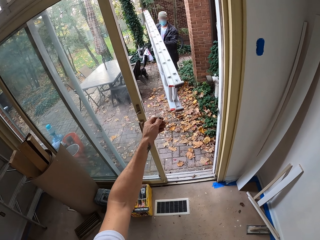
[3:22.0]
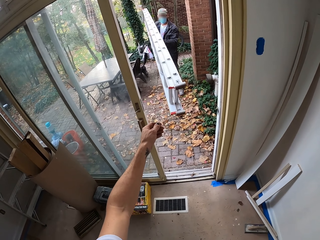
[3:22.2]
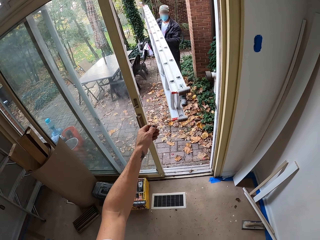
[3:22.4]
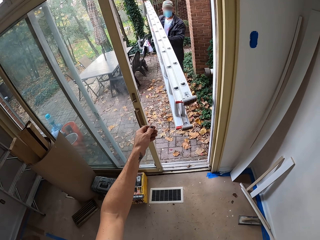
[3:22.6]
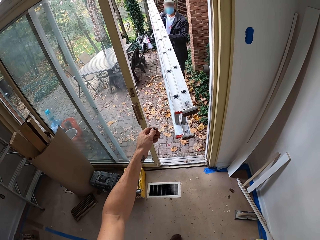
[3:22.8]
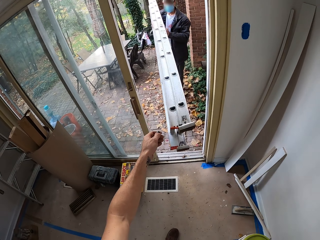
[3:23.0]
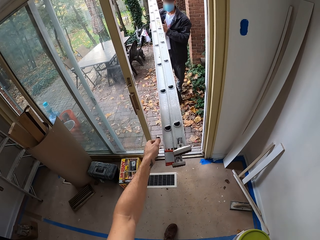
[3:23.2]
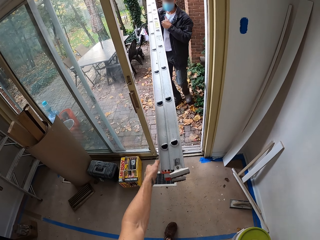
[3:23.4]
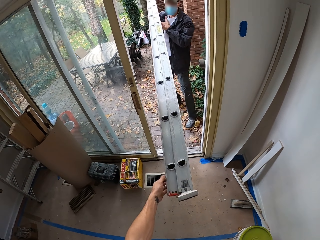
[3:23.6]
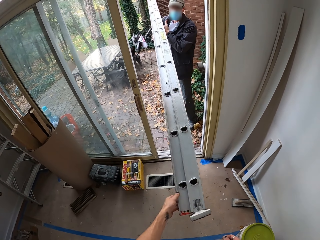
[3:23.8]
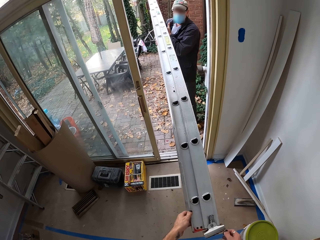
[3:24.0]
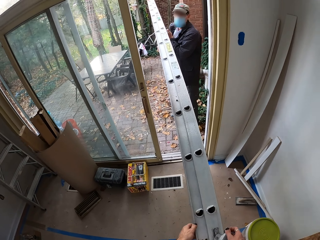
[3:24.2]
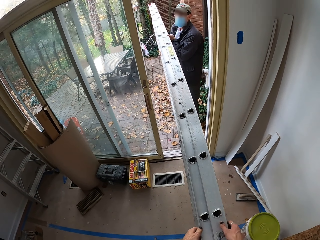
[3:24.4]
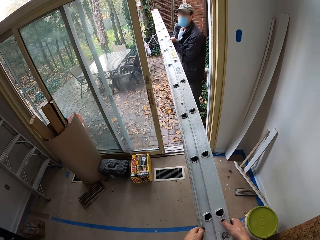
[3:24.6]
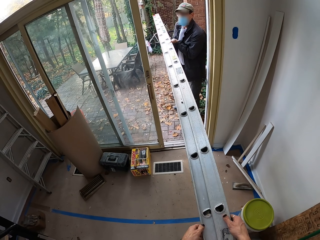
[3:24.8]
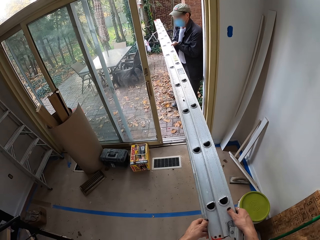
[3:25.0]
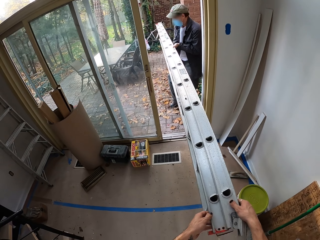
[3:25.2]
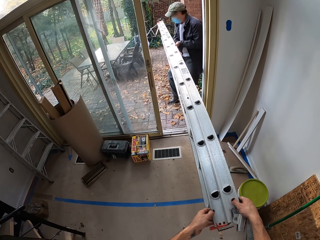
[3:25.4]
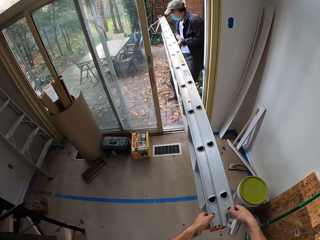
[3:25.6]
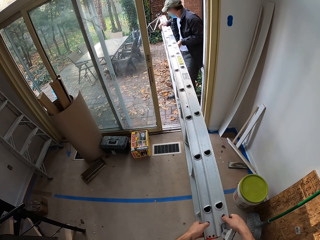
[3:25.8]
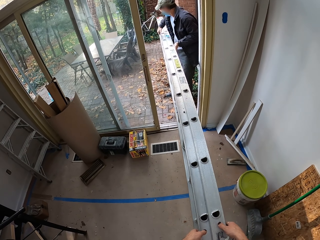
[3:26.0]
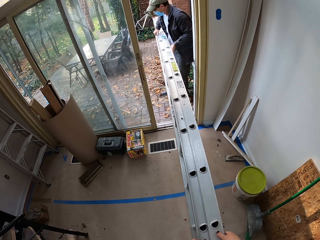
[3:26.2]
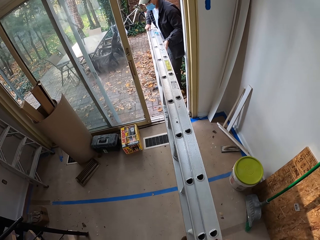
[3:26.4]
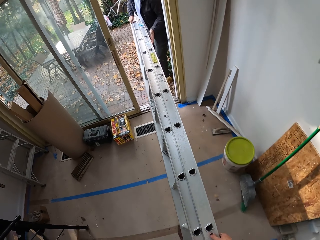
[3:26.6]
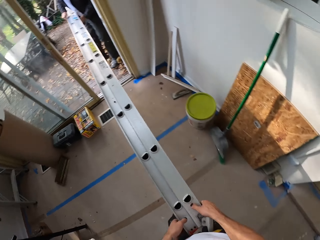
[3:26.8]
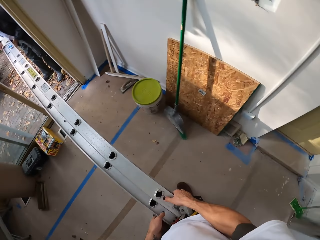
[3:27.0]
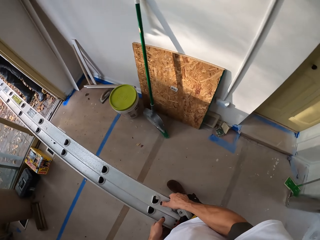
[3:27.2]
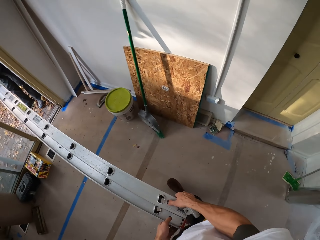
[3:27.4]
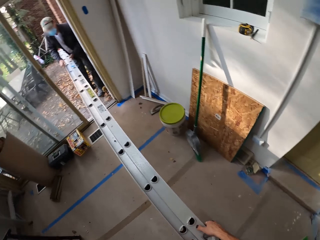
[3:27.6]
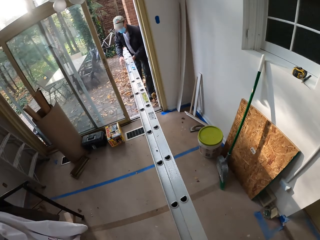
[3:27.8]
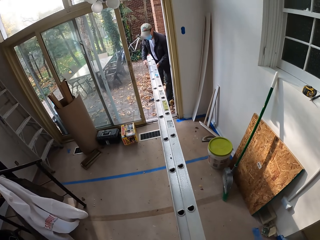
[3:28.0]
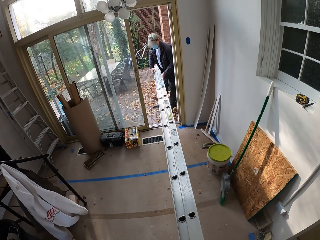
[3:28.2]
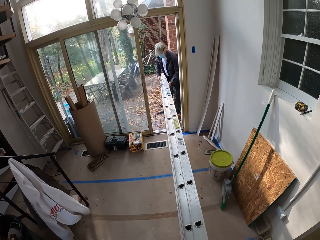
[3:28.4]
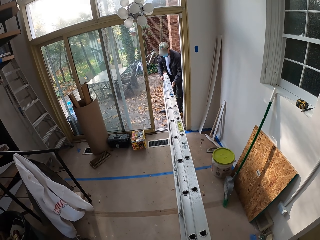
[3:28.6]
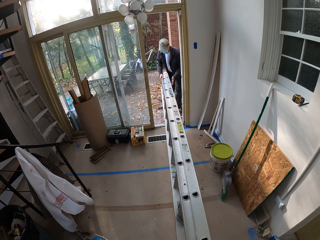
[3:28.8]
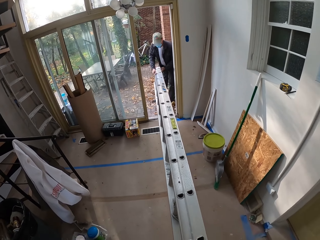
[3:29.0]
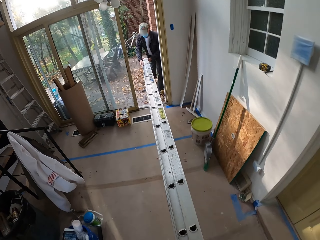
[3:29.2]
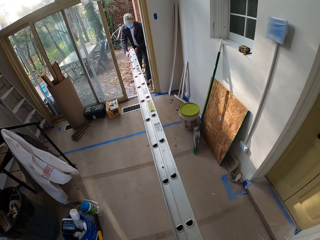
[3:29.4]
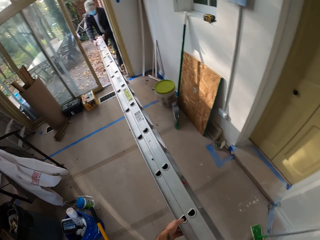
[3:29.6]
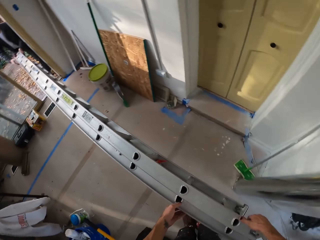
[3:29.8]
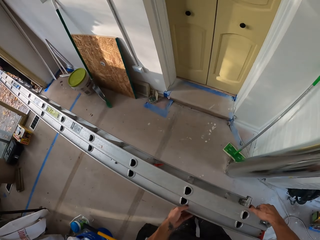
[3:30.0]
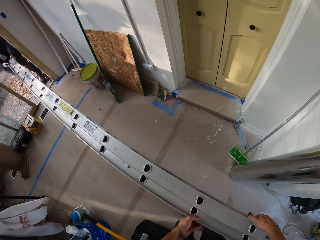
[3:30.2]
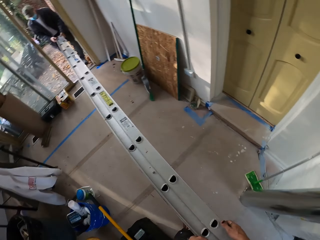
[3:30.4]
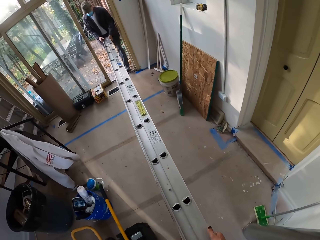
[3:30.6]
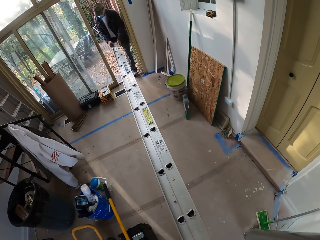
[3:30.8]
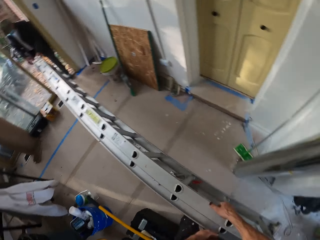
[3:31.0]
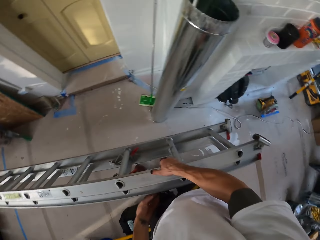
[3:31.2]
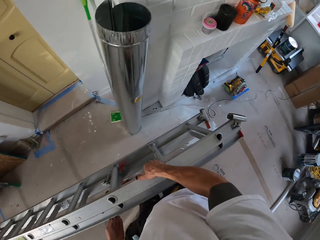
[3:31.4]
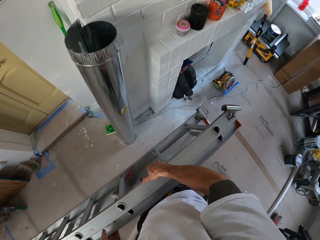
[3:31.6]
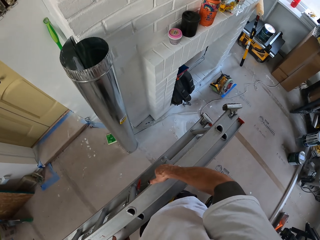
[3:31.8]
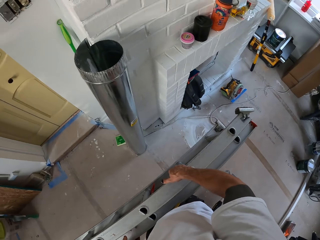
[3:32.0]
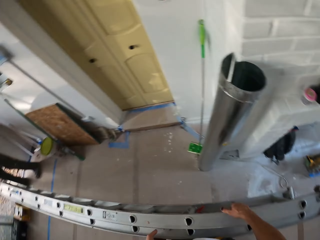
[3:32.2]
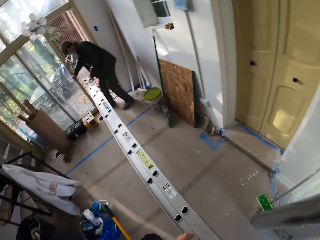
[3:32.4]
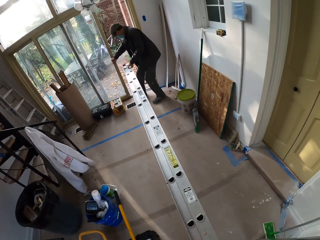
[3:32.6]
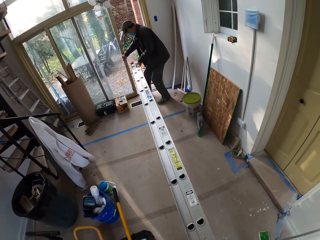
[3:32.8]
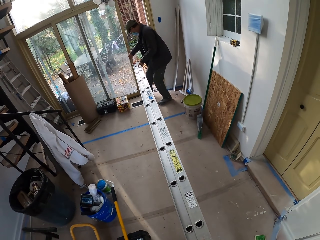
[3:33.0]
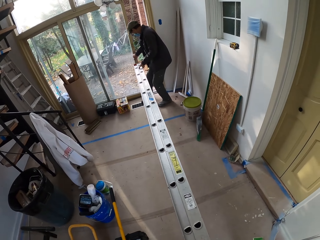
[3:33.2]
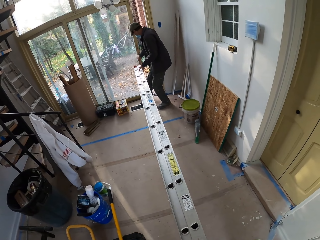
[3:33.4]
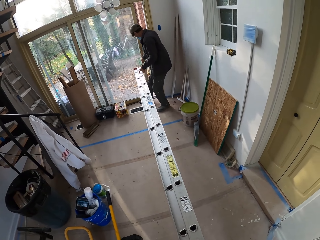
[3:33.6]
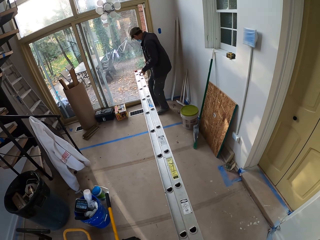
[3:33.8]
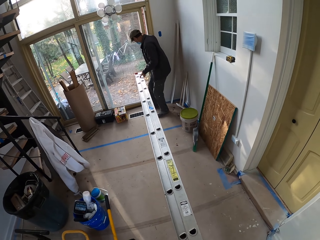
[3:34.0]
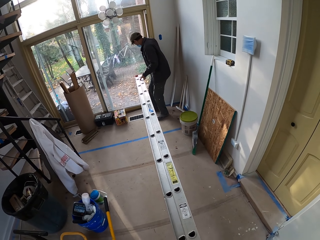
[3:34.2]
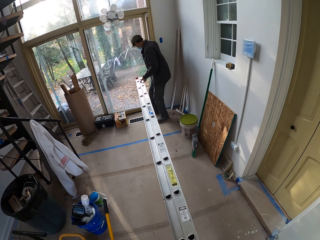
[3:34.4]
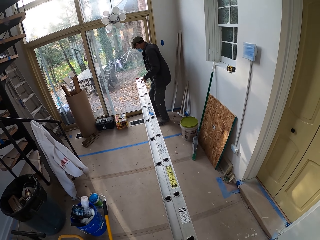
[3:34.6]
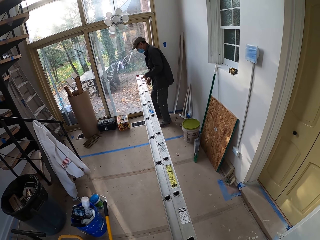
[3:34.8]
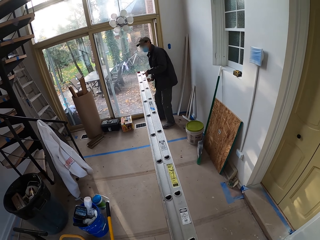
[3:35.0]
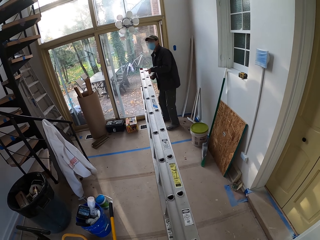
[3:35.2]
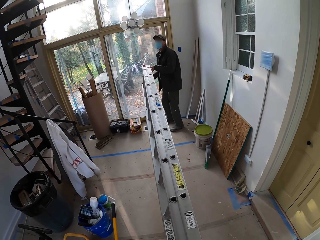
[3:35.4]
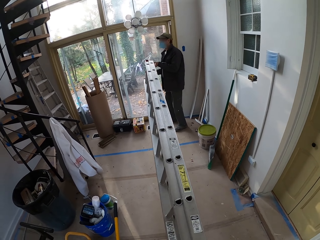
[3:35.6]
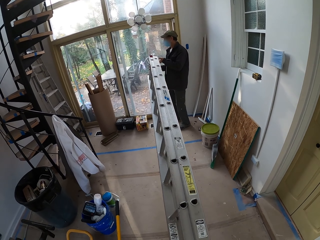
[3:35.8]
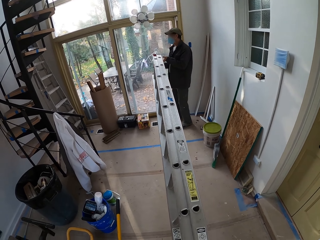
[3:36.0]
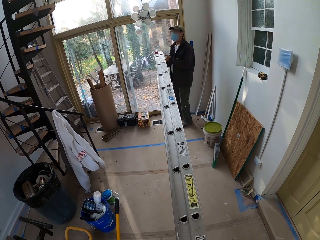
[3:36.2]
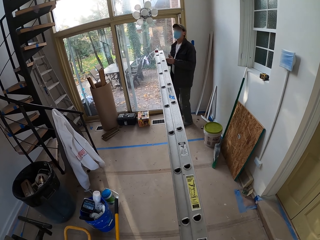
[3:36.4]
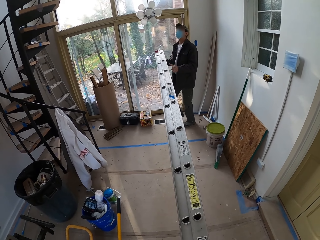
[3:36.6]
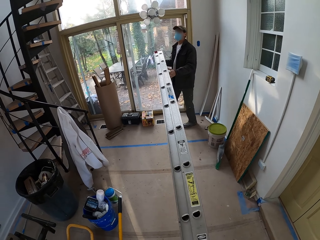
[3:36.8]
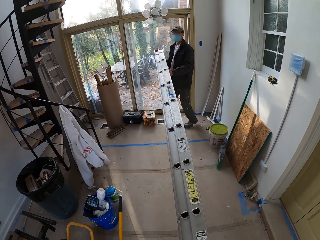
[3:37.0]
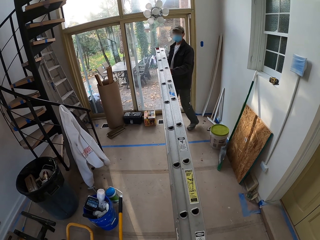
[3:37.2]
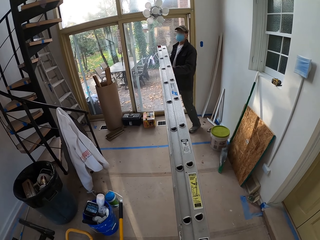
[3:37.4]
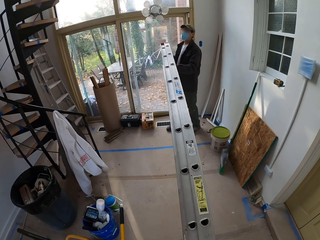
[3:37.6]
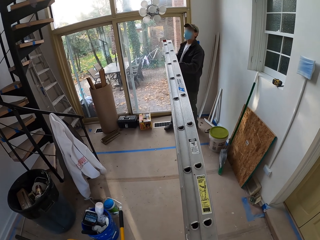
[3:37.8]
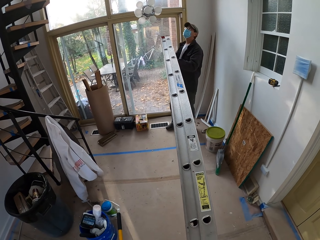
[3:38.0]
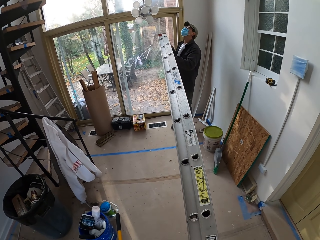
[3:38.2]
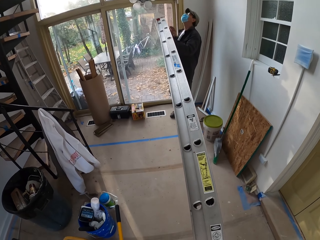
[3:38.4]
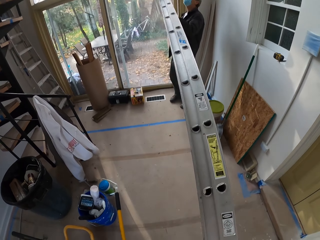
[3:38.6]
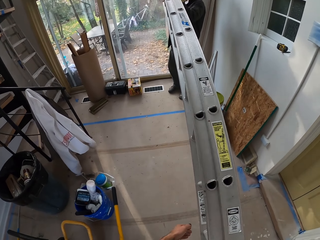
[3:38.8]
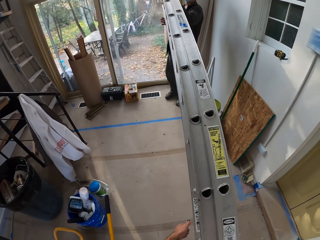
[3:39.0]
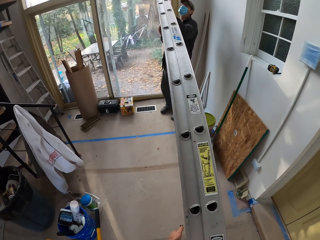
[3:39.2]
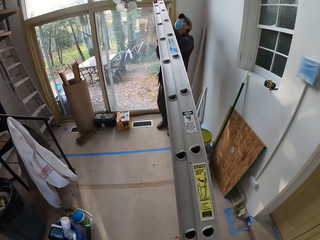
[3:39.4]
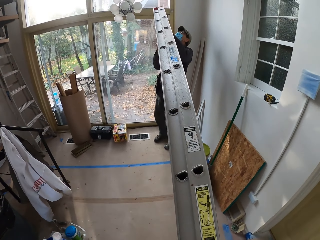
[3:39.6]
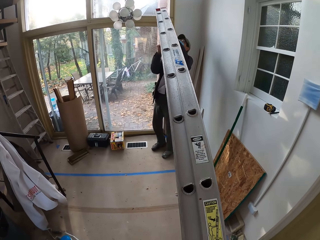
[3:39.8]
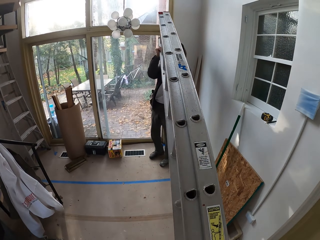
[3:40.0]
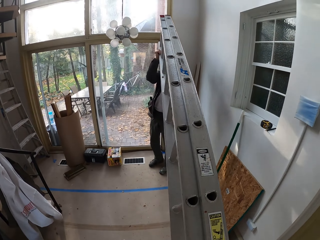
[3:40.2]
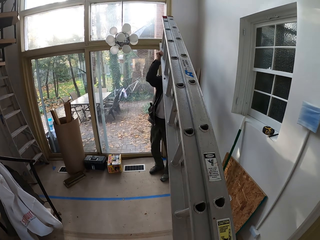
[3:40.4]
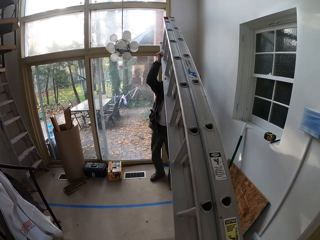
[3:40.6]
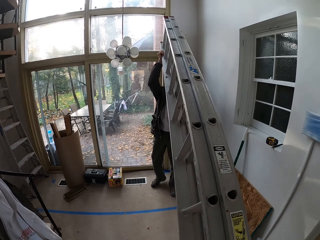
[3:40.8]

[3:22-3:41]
The camera wearer carries the ladder. A man carries the ladder. The camera wearer picks up the ladder. The man closes the door and lifts the ladder.

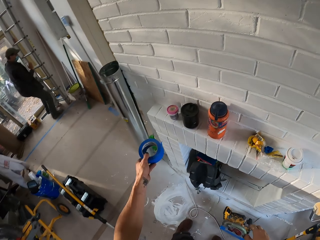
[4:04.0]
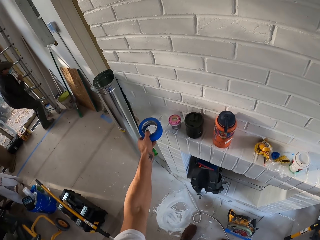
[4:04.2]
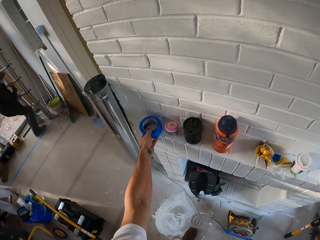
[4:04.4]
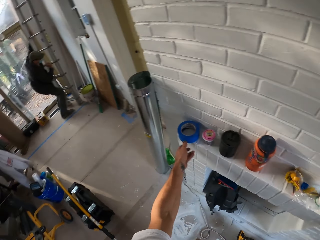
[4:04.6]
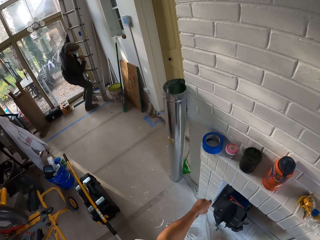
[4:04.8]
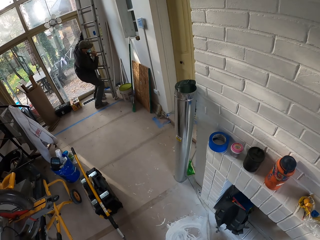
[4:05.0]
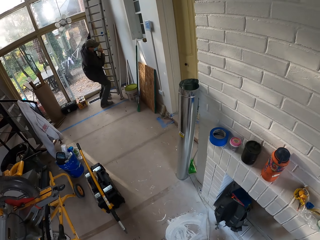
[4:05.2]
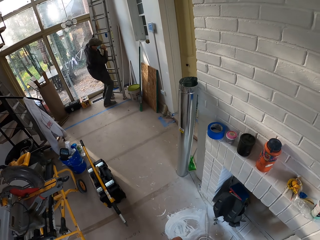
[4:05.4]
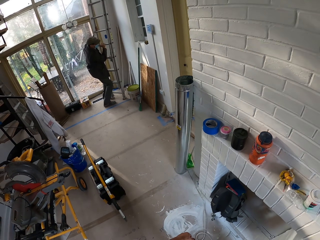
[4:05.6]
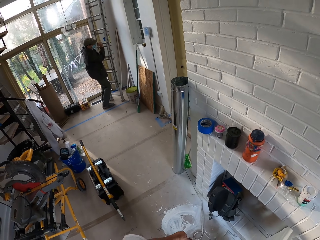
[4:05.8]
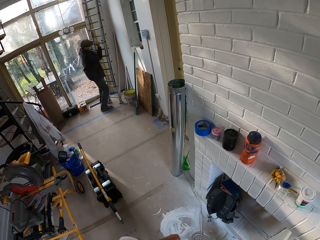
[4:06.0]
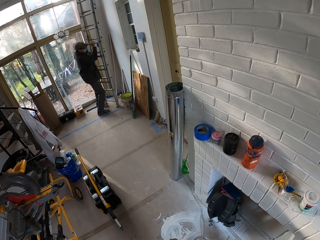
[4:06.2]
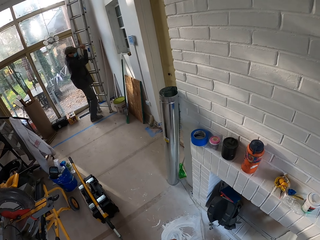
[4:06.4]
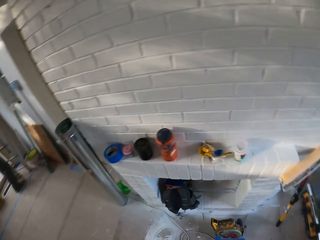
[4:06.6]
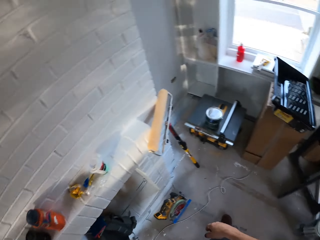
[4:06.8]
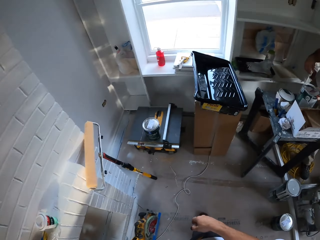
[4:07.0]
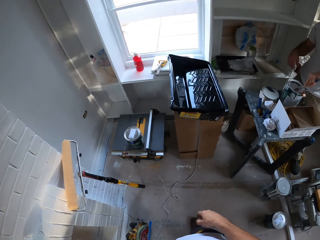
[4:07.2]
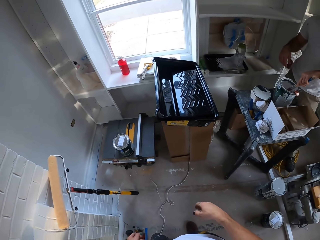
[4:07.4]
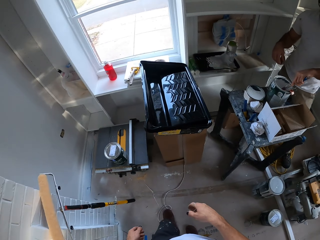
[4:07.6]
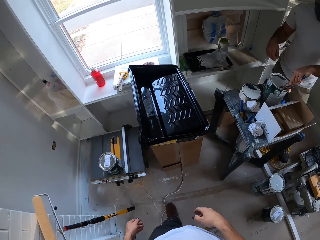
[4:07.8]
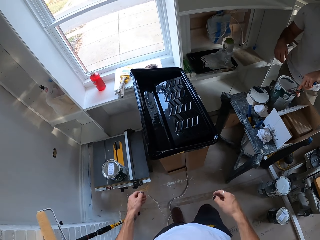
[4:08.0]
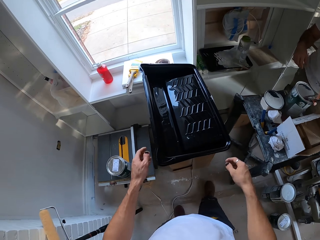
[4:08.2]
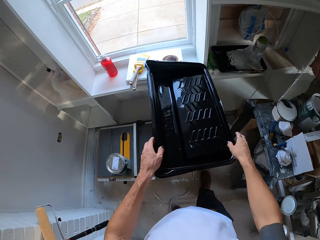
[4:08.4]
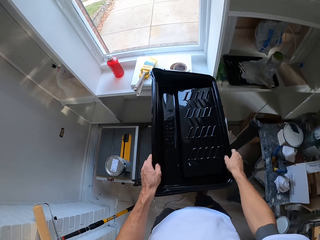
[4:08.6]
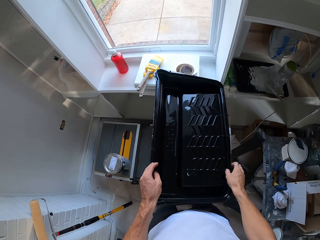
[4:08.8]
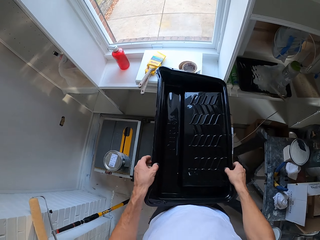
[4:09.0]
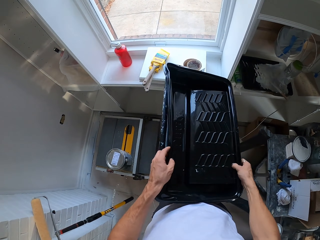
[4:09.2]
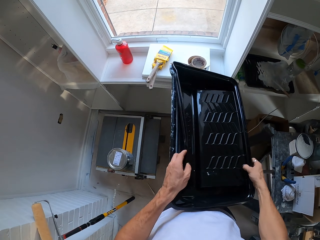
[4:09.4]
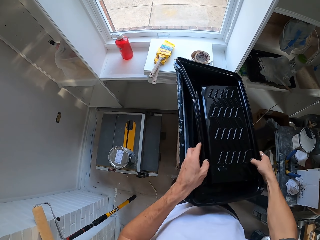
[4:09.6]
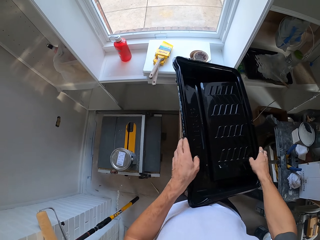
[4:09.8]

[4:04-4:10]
The camera wearer places the sellotape on the fireplace. A man moves the ladder. The camera wearer looks around the house. Another man mixes paint. The camera wearer checks the paint tray and takes the paint containers.
